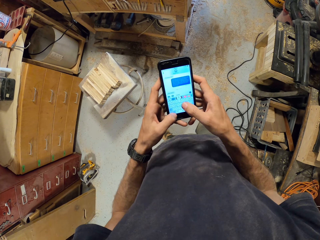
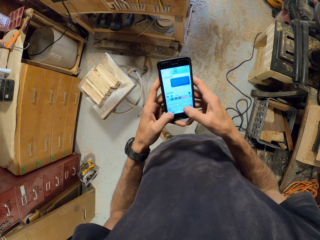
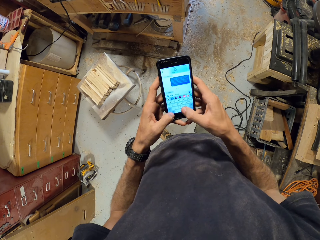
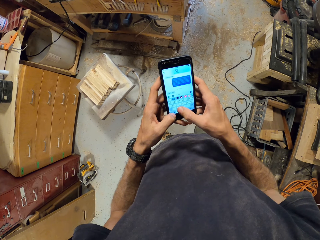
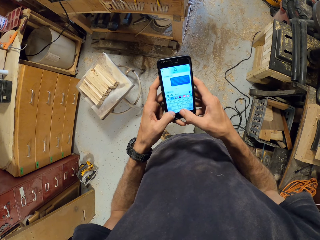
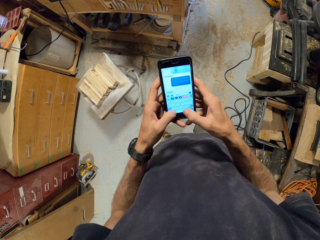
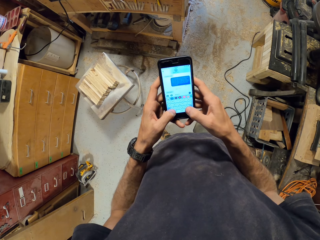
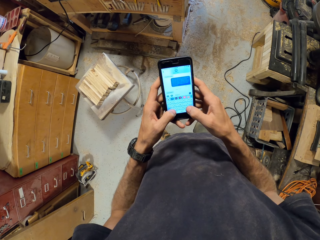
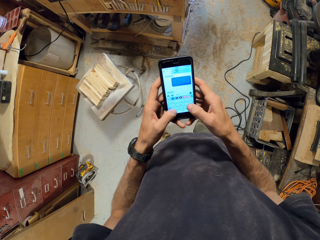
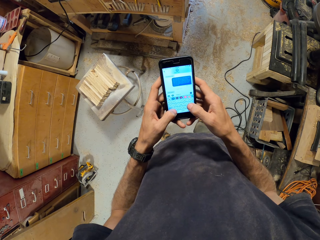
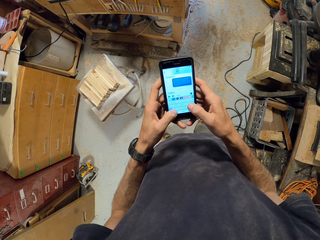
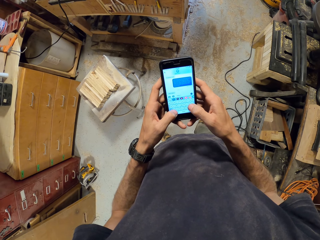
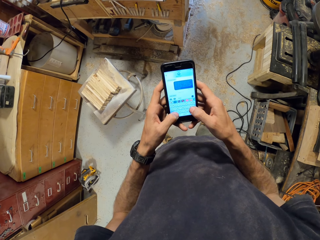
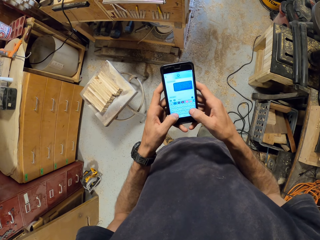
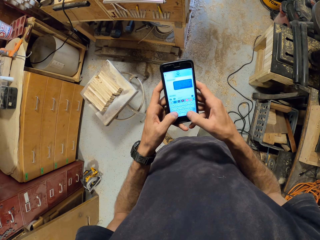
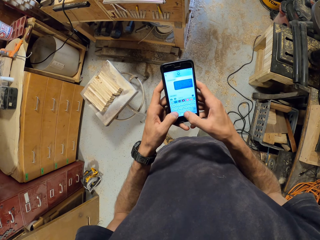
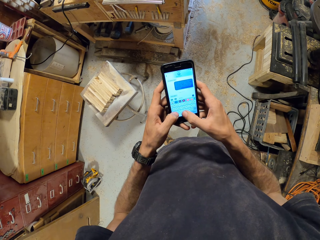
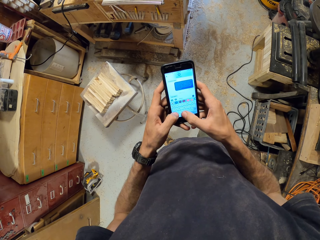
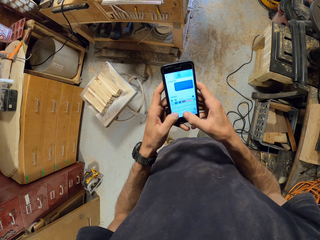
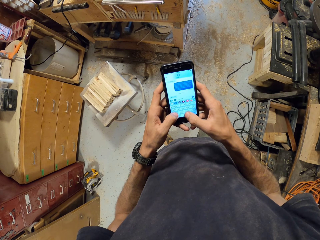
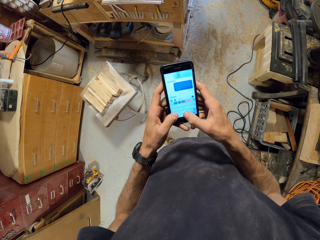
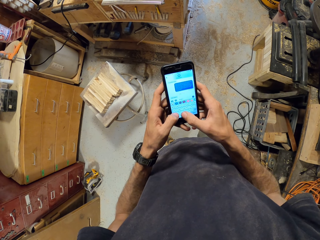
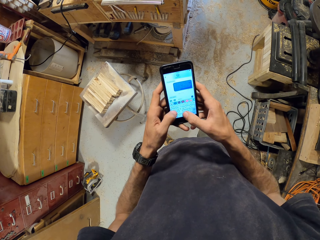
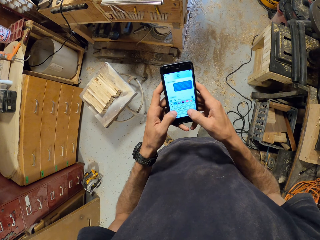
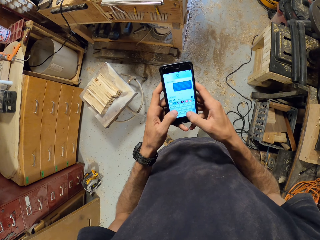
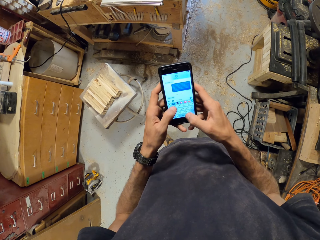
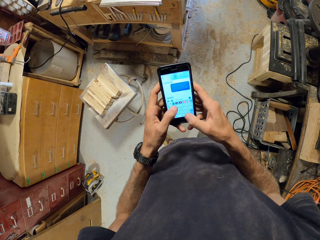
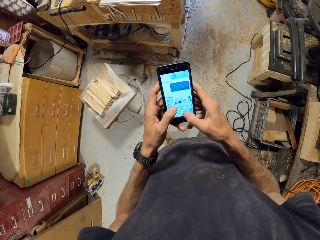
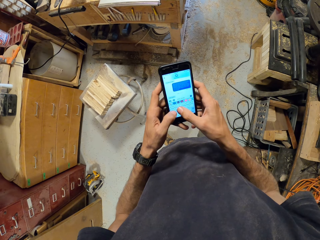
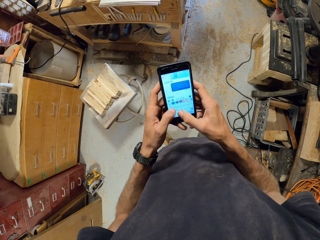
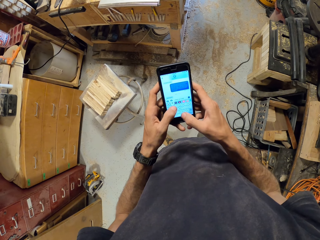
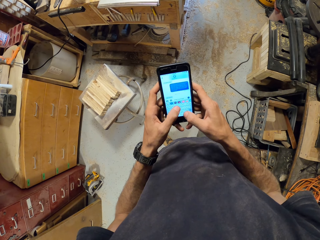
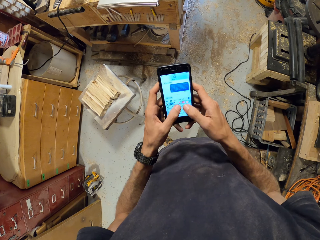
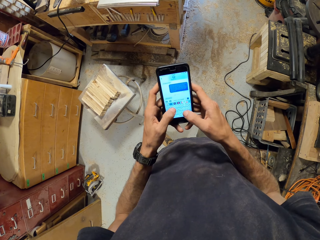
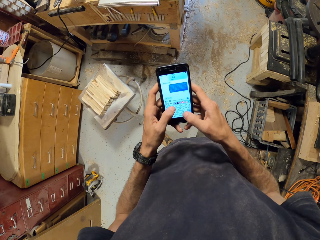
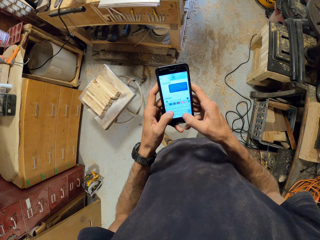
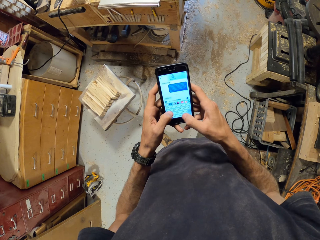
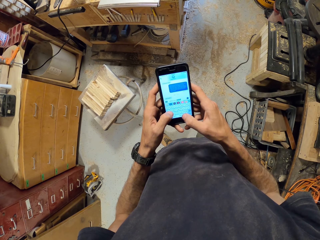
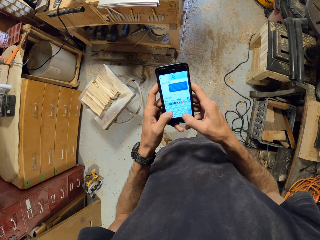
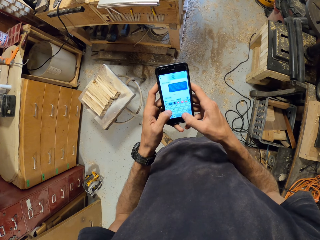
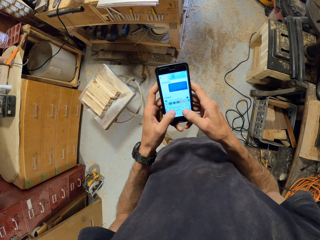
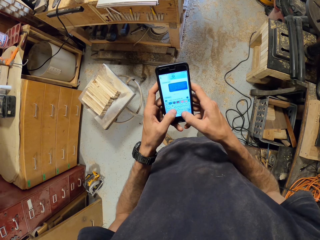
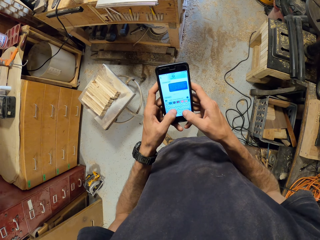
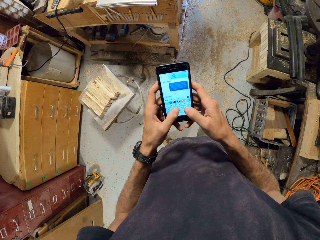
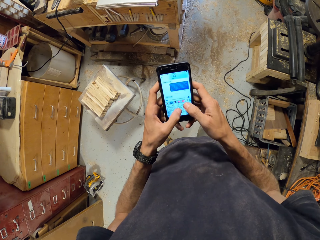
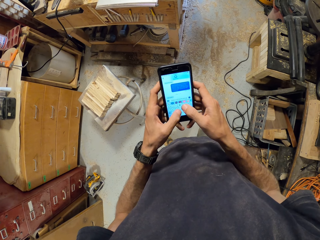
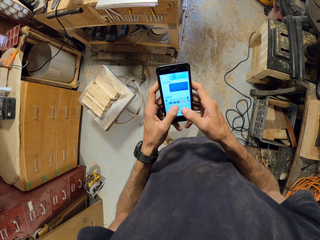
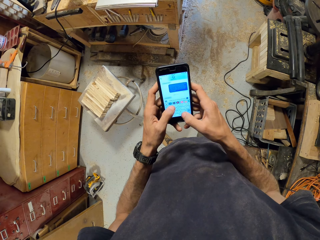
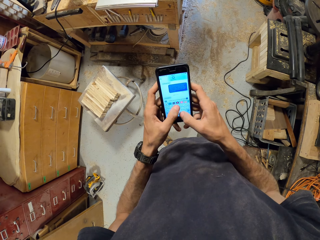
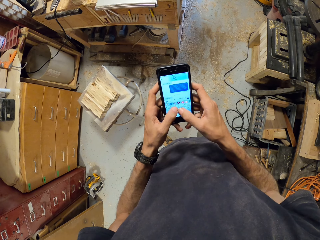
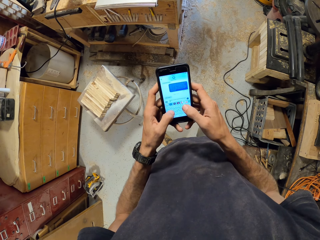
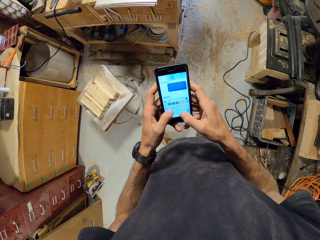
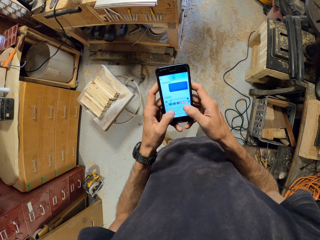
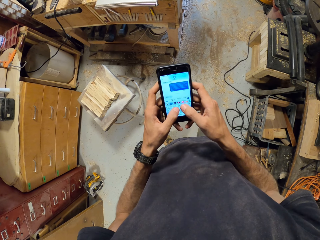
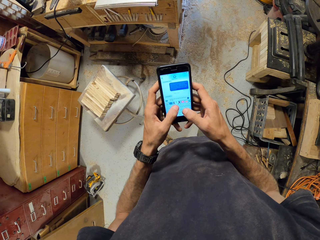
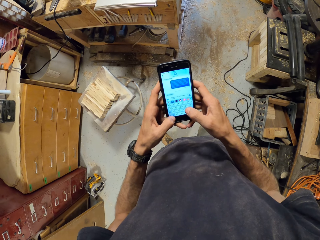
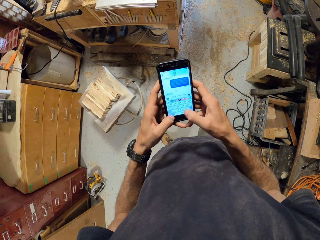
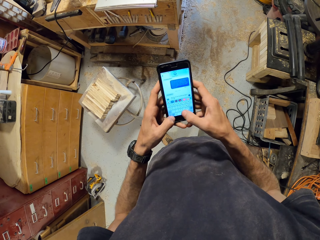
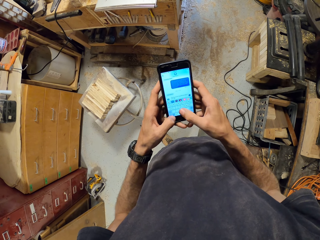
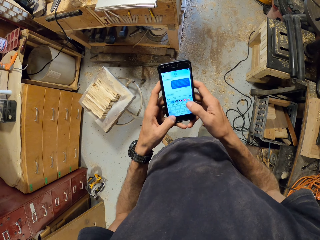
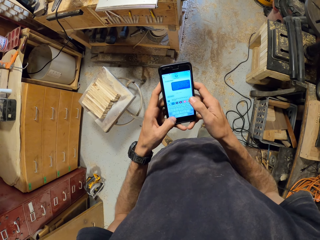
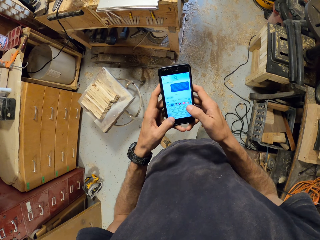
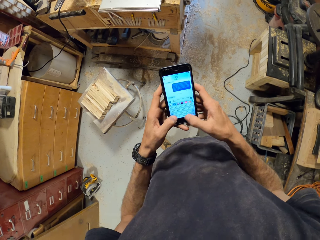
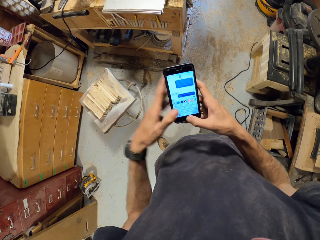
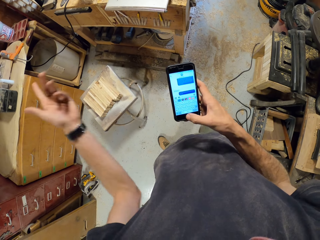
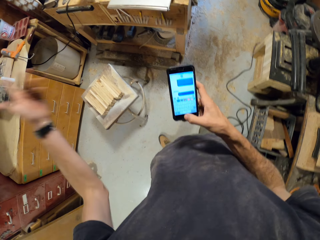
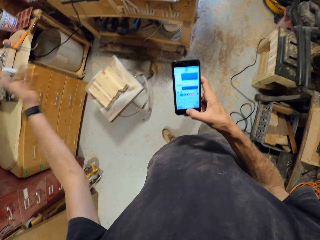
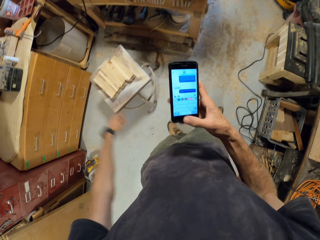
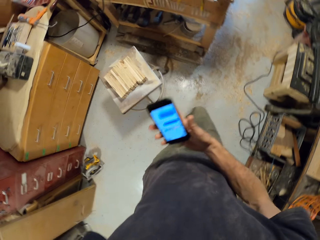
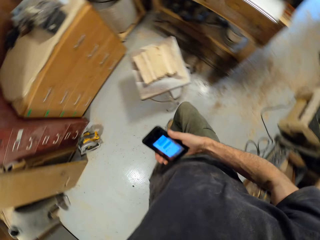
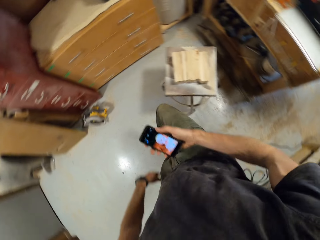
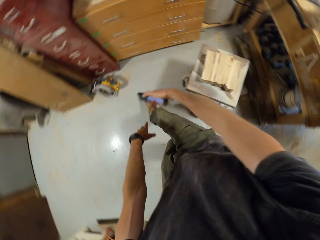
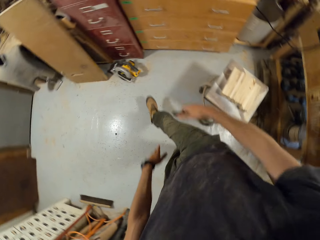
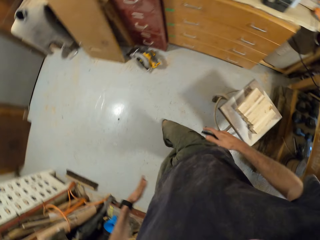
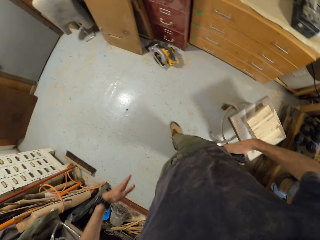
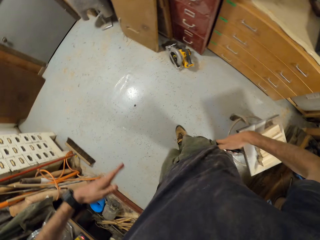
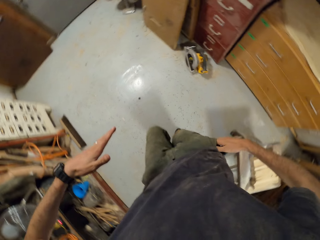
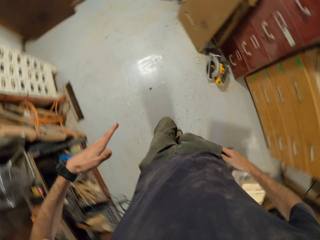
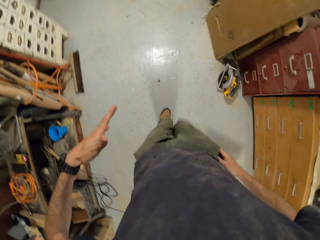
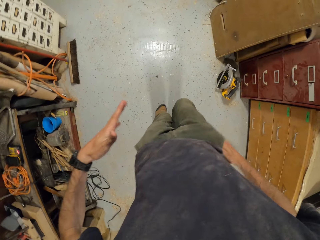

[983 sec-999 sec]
The camera wearer dances. He puts his phone into his trouser right pocket.

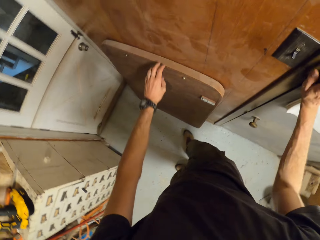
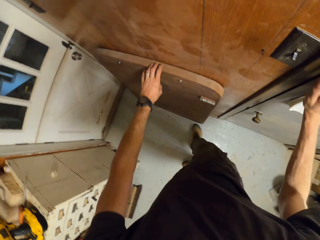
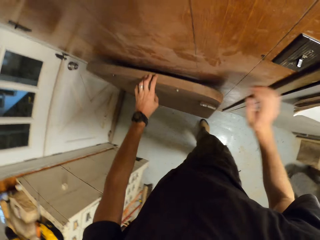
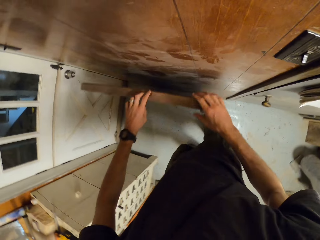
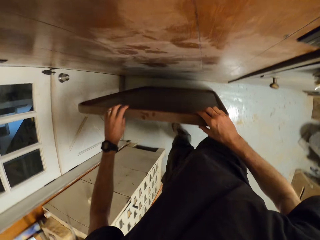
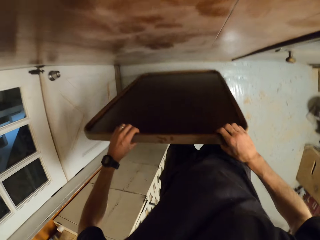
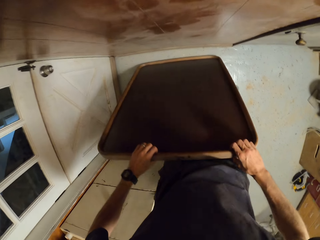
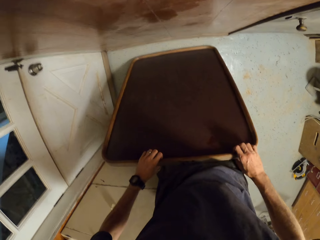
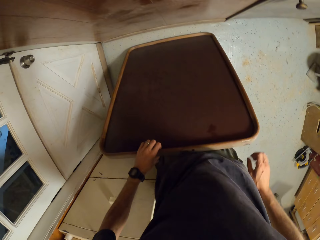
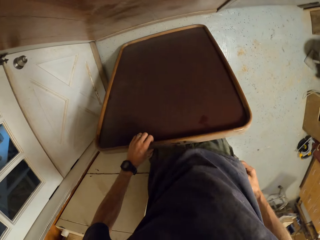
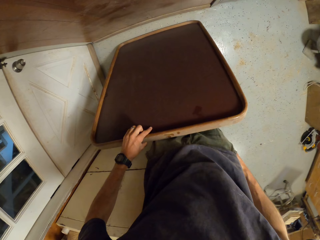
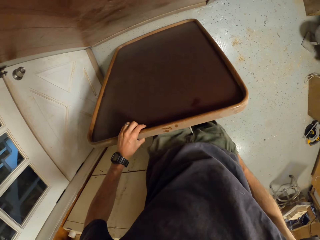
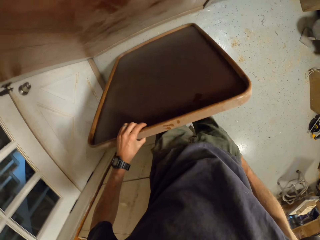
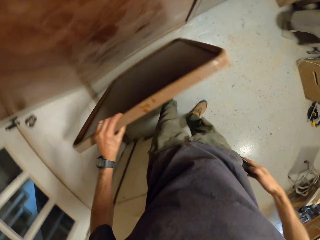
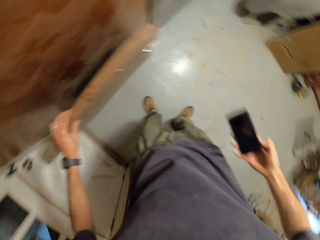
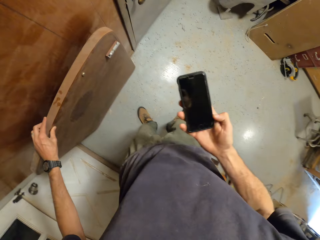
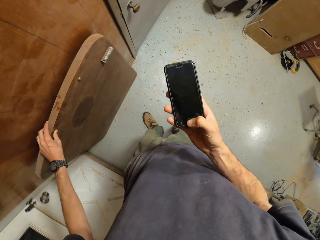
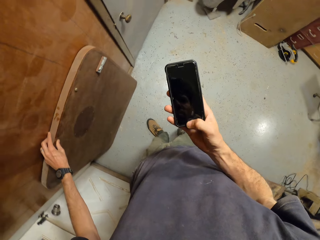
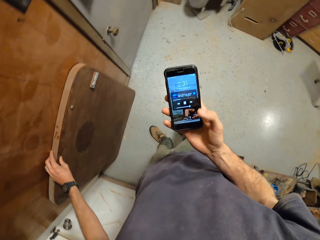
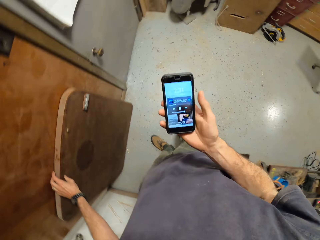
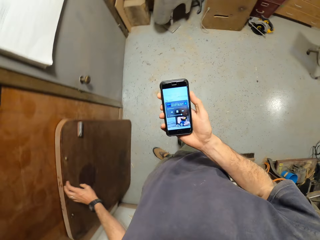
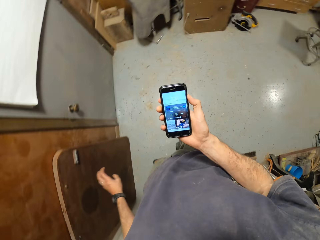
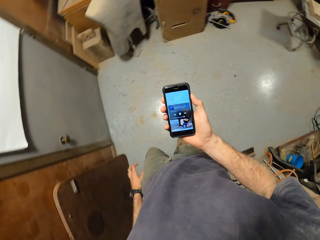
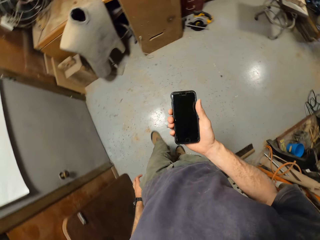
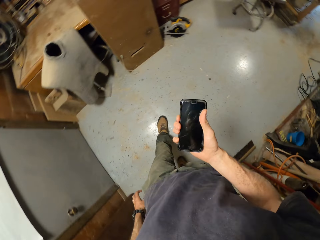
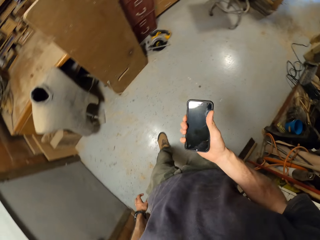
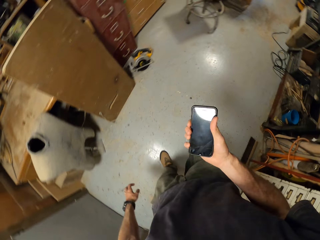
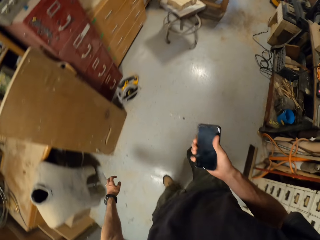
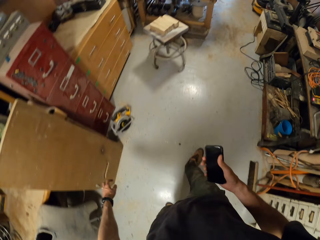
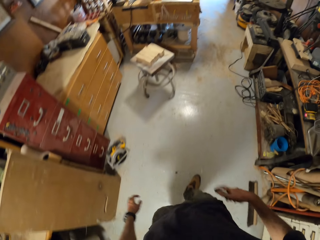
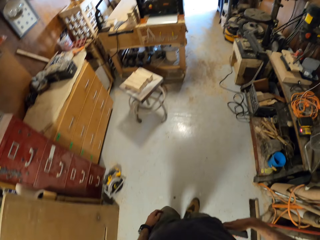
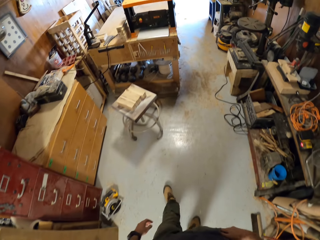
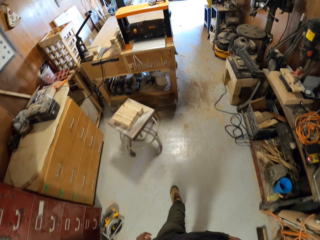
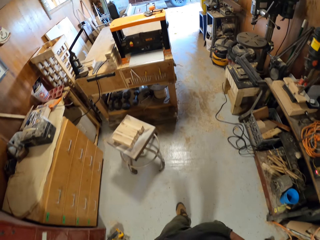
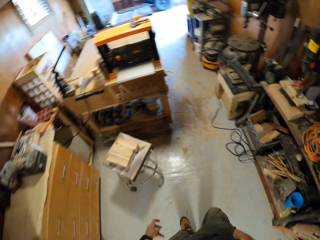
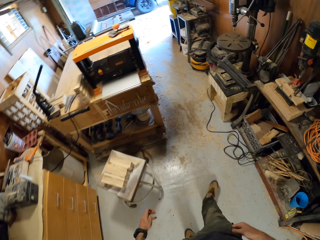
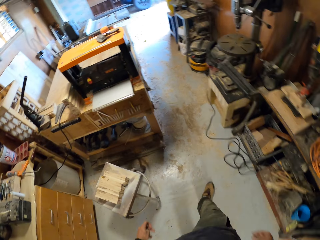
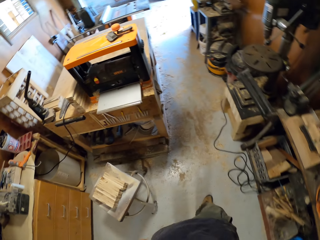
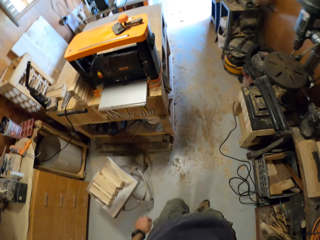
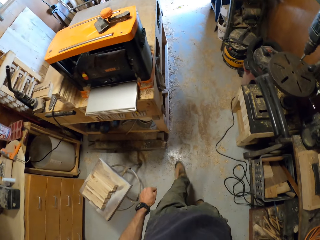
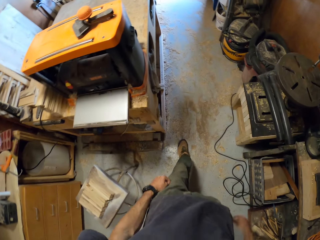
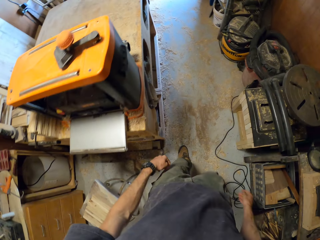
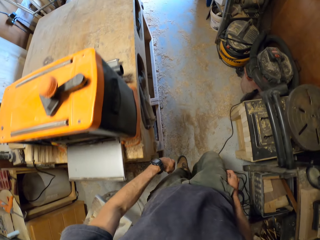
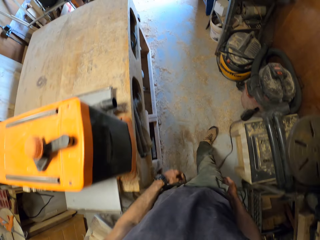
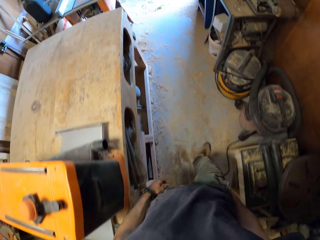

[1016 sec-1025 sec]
The camera wearer holds a wooden board by the wall with his left hand. He removes his phone from his right trouser pocket with his right hand. He operates his phone. He walks around. He puts his phone into his right trouser pocket with his right hand.
